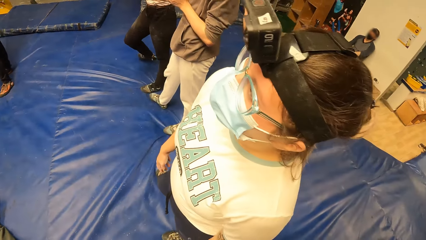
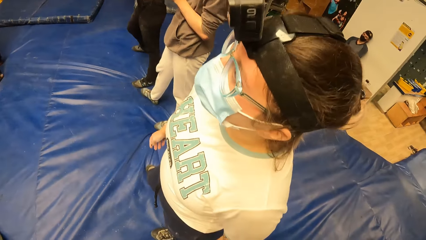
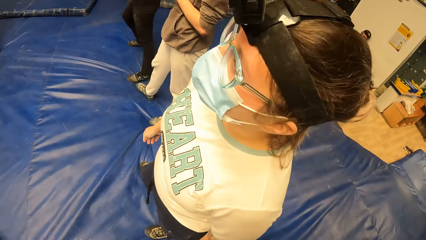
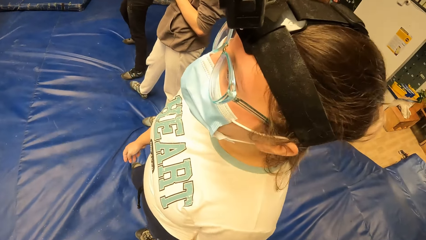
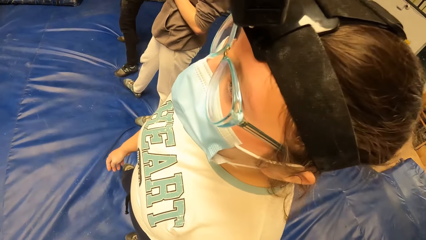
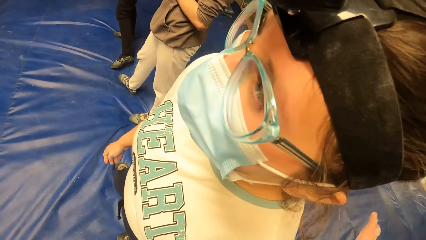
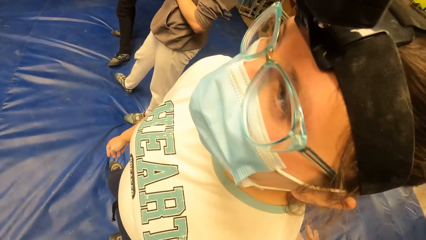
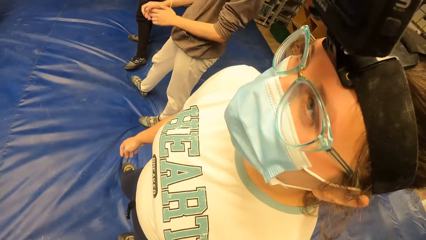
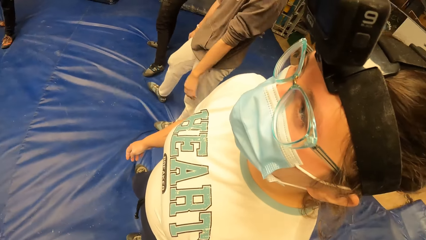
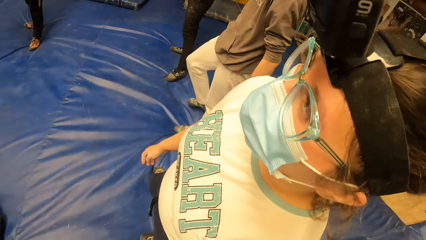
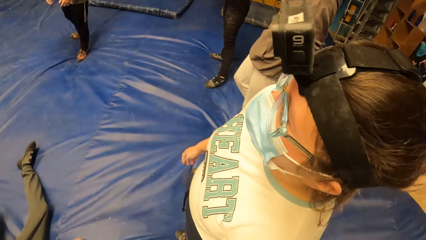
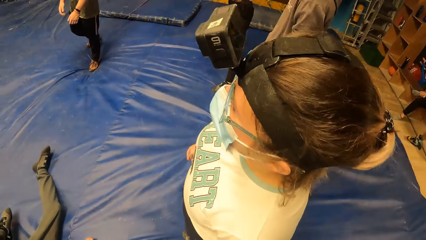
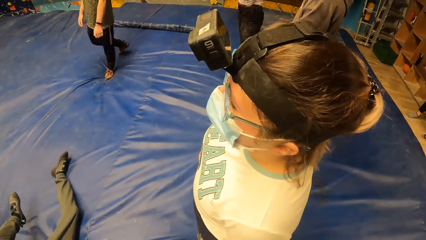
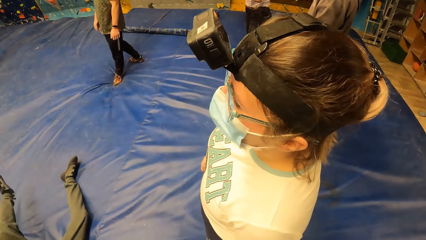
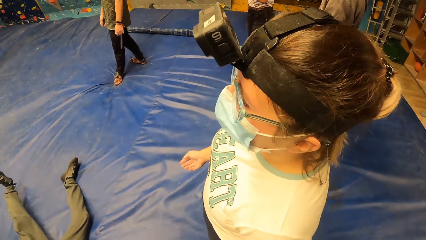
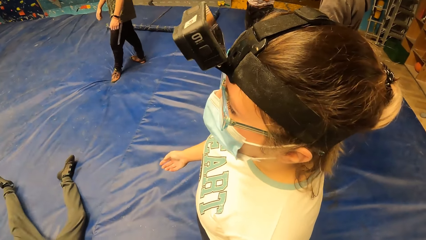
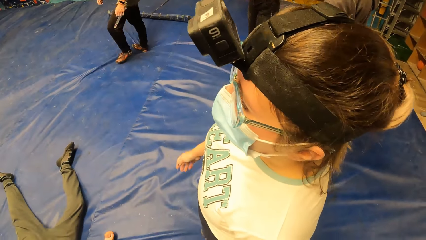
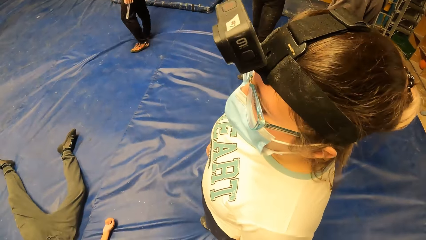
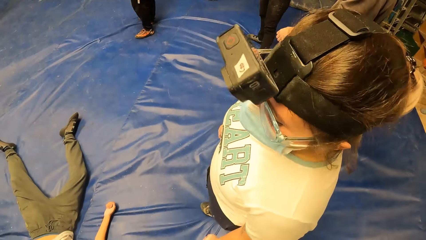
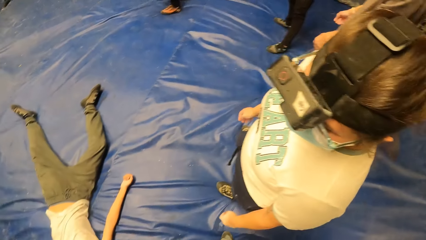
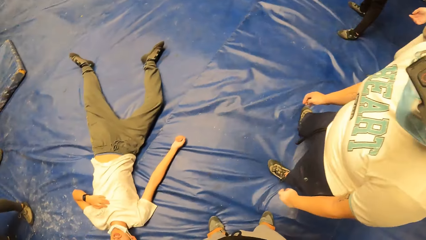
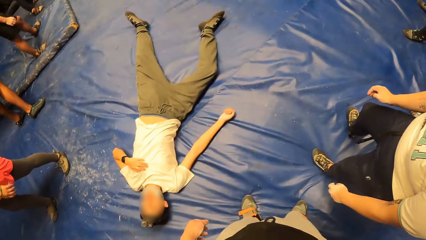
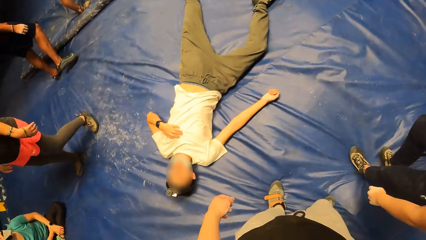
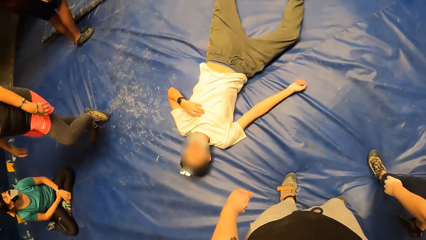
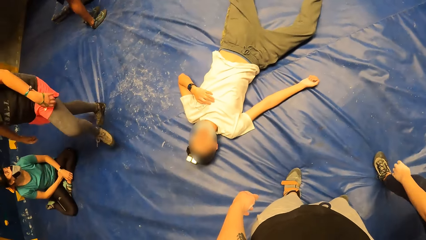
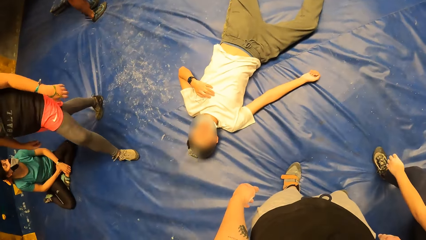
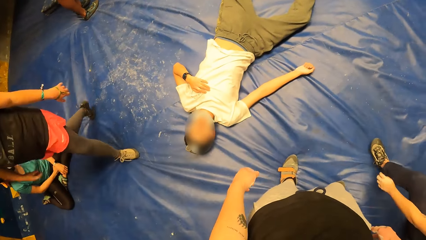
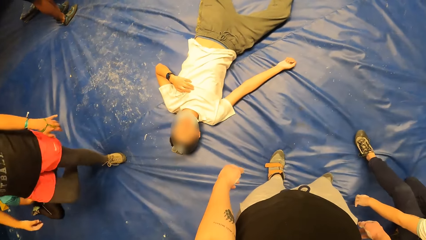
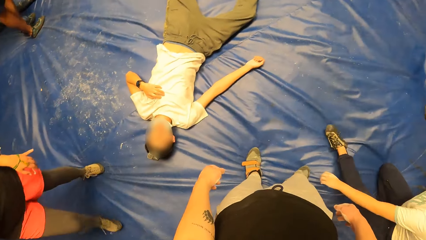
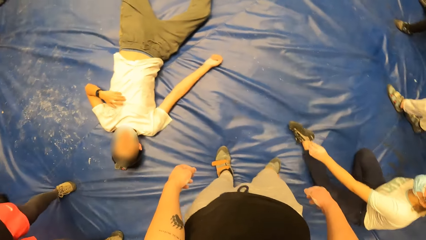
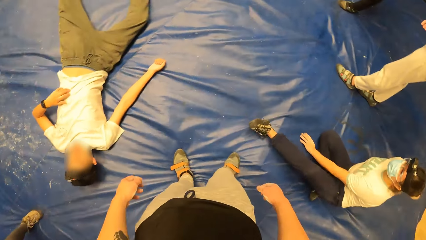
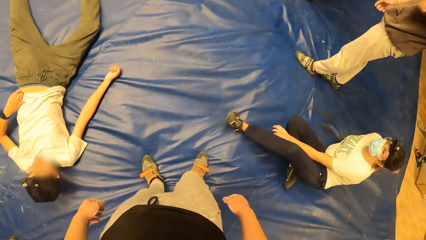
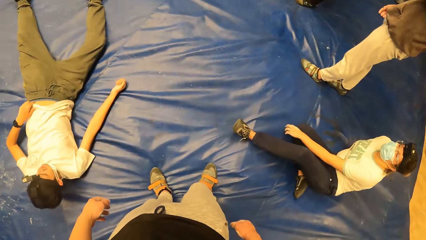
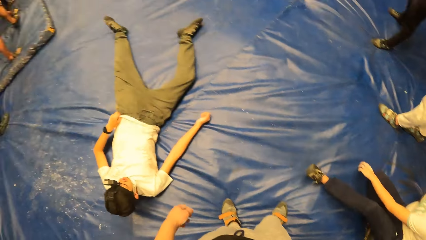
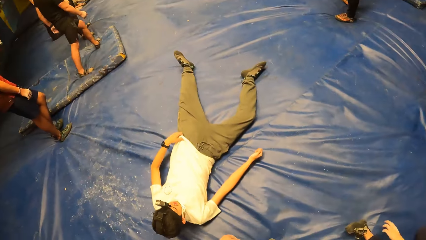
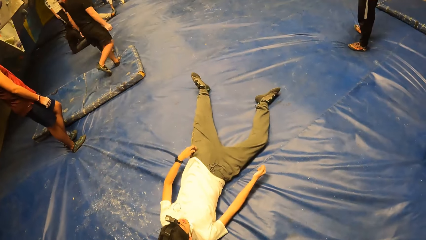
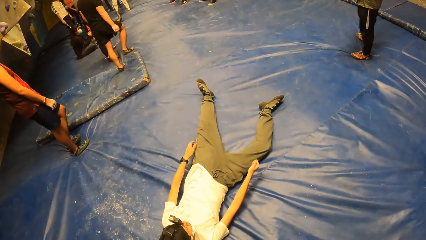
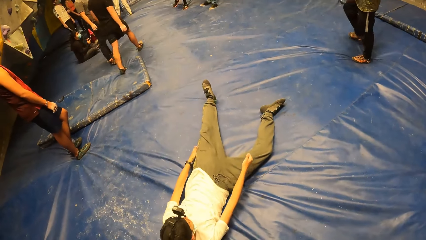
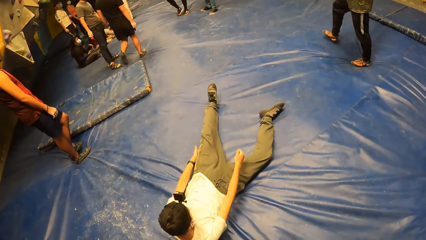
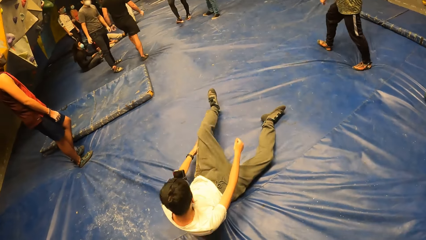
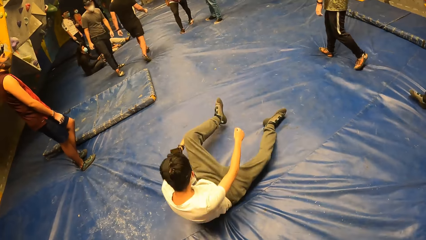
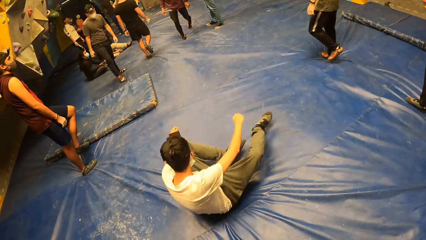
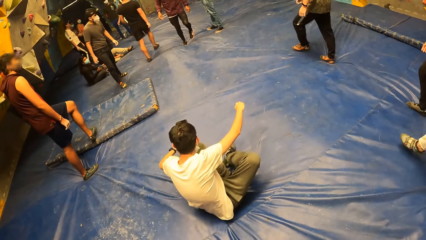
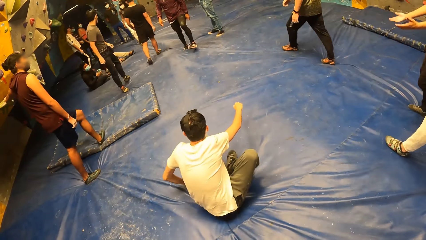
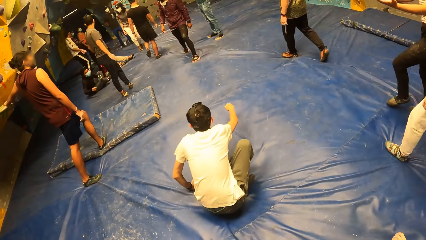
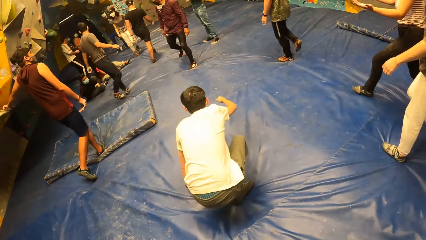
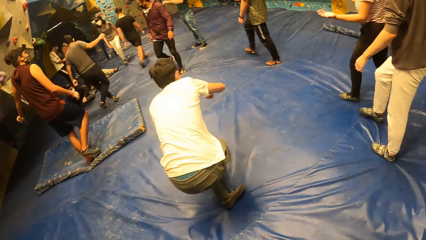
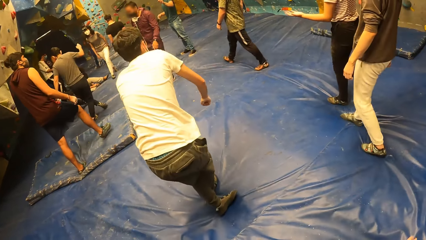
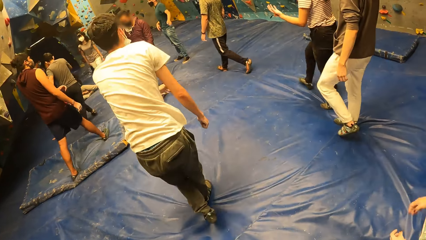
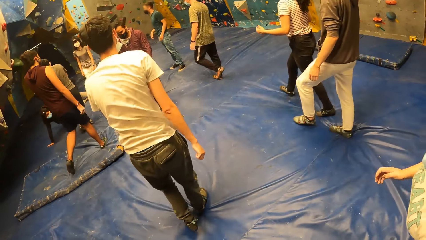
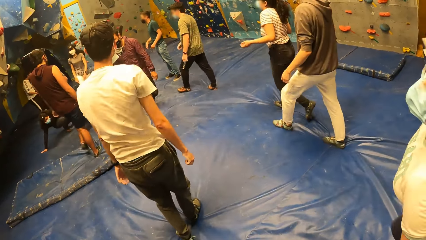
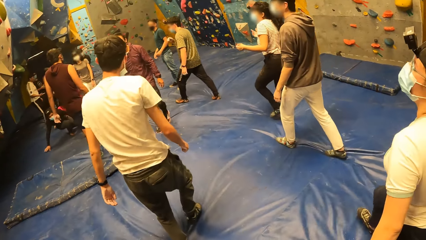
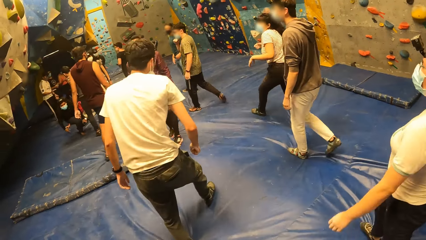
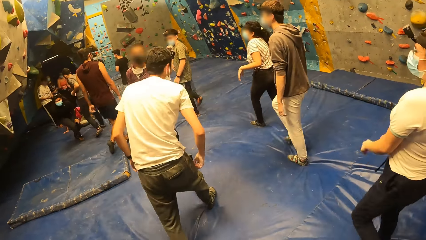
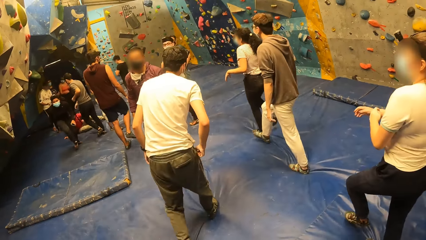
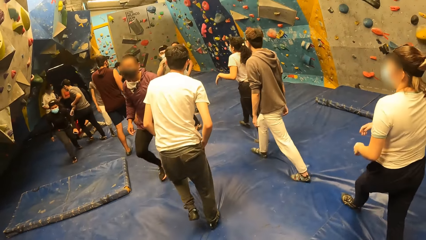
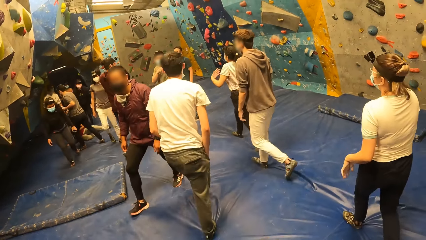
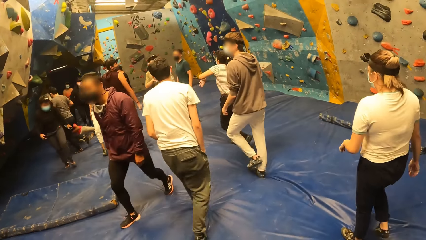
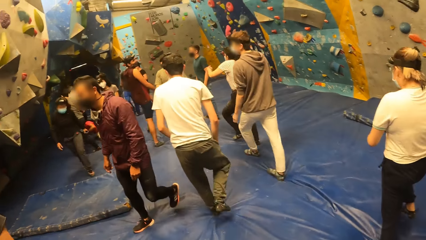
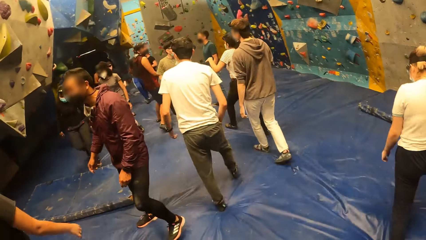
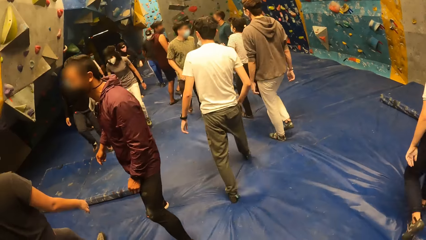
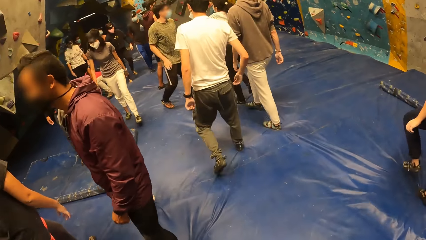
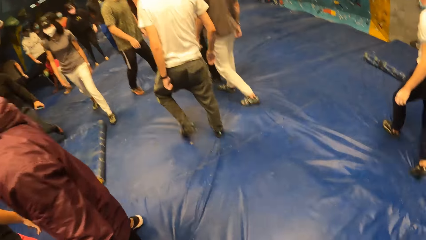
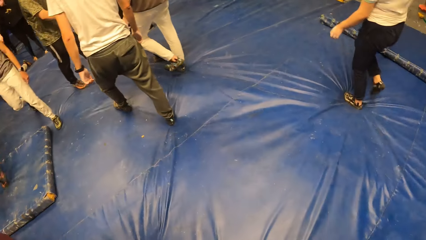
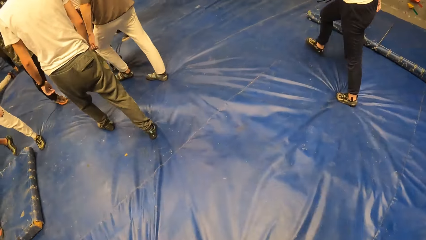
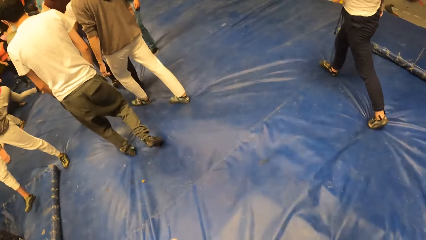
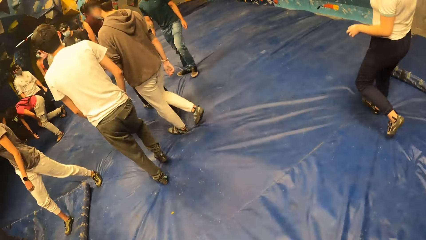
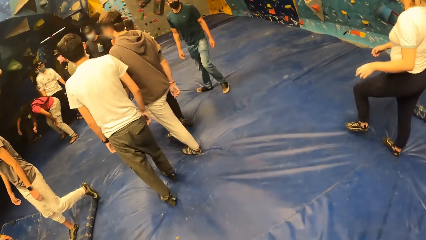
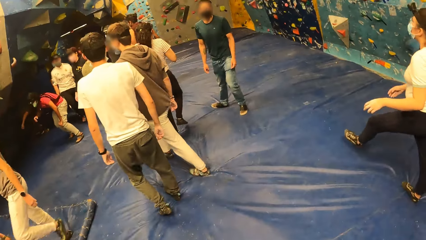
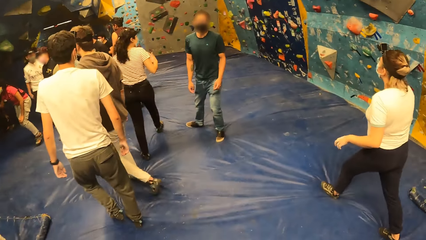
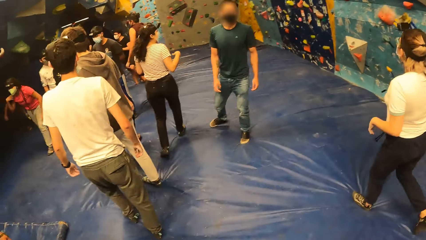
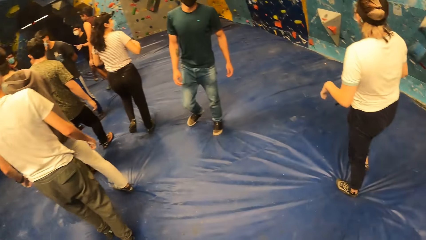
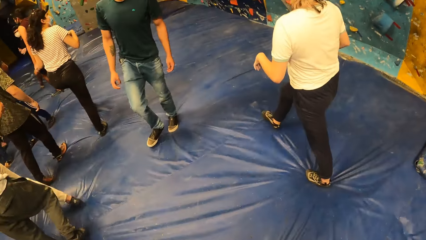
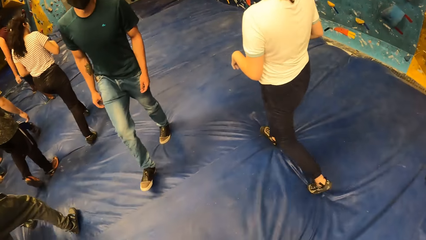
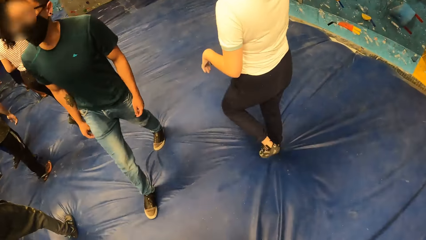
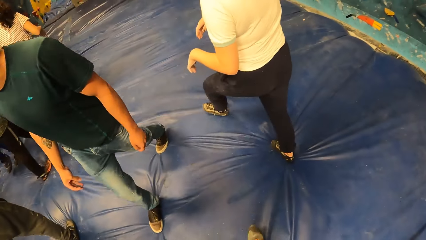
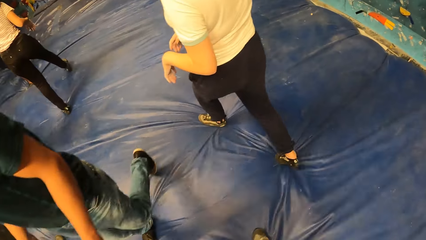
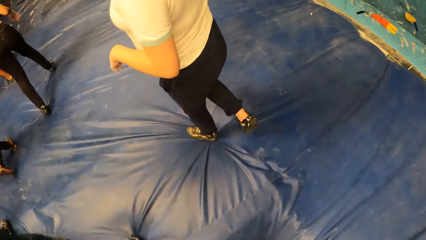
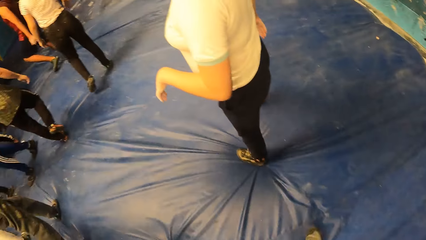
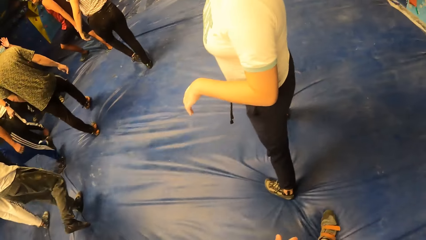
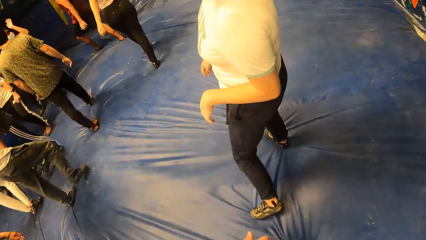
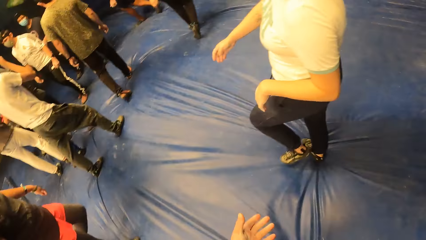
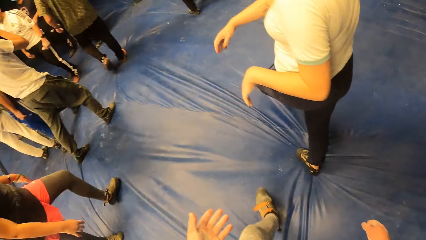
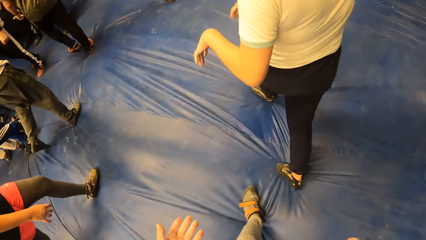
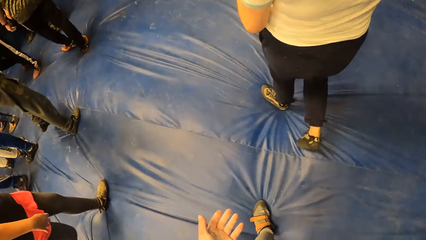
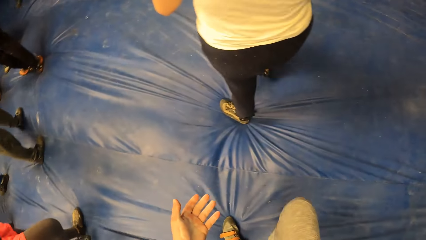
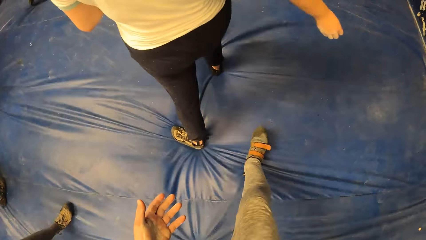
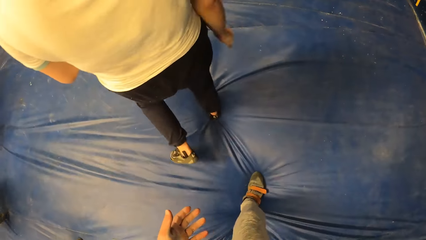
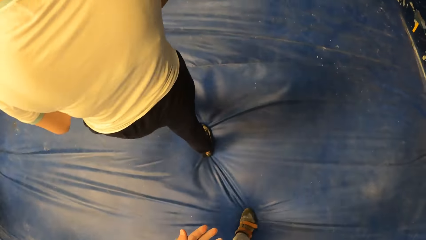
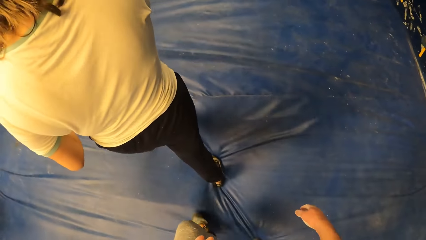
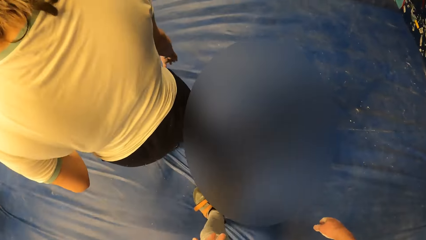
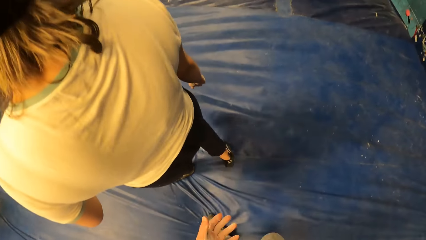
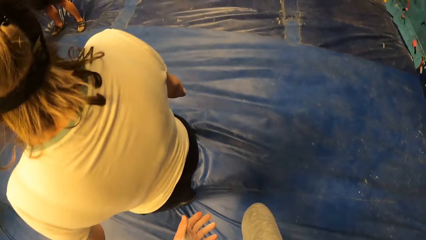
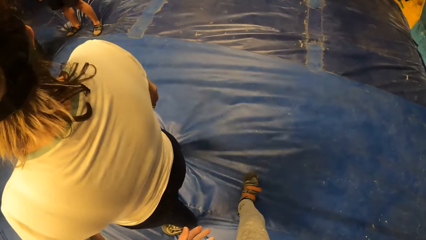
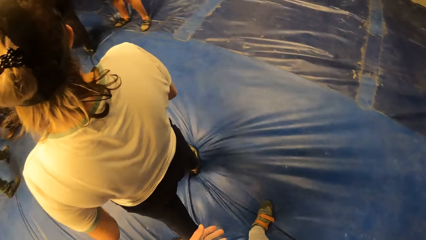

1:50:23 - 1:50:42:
The camera wearer looks around. They walk around. They step forward.
